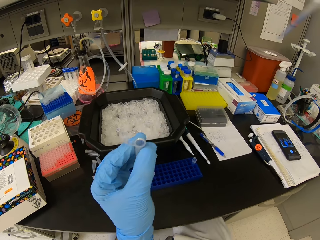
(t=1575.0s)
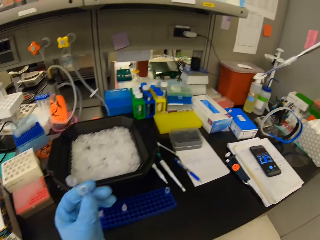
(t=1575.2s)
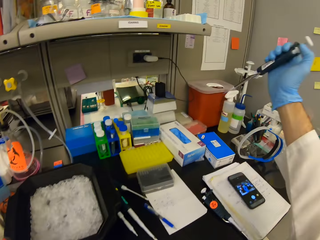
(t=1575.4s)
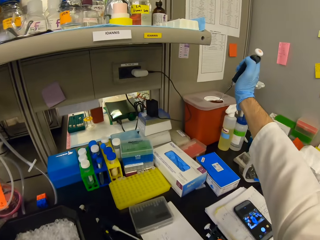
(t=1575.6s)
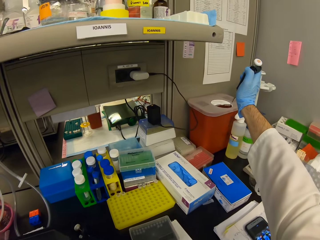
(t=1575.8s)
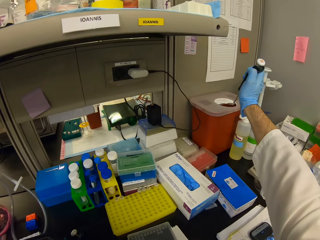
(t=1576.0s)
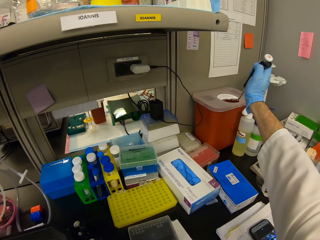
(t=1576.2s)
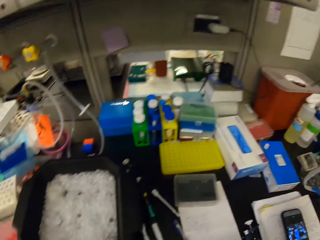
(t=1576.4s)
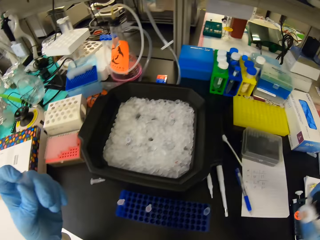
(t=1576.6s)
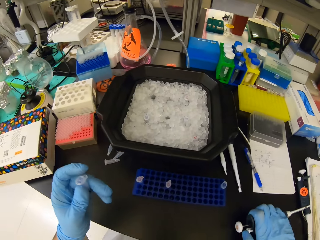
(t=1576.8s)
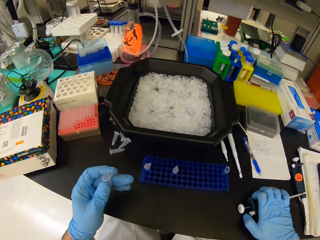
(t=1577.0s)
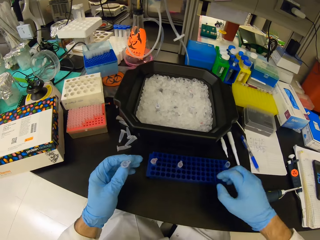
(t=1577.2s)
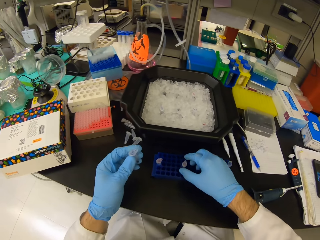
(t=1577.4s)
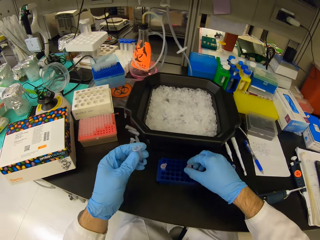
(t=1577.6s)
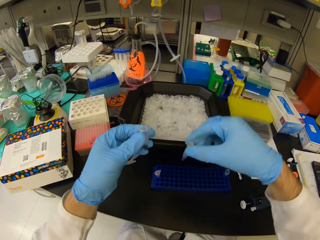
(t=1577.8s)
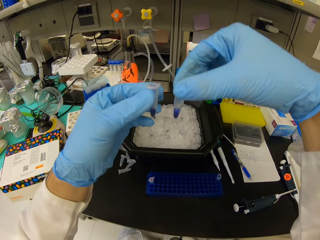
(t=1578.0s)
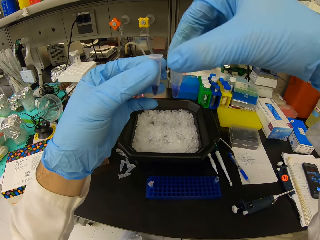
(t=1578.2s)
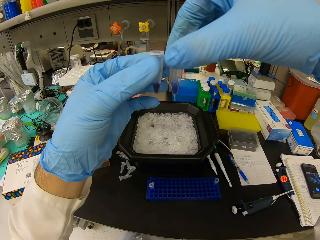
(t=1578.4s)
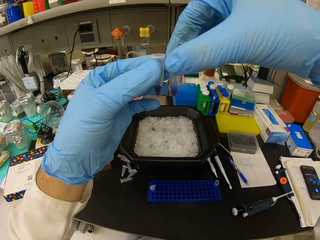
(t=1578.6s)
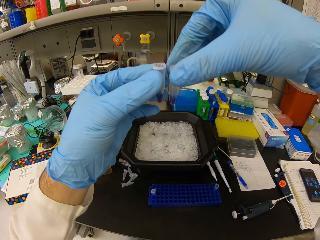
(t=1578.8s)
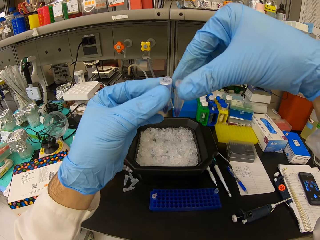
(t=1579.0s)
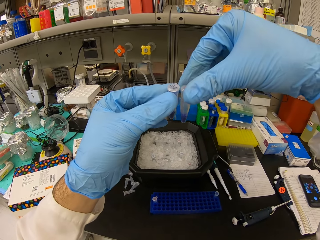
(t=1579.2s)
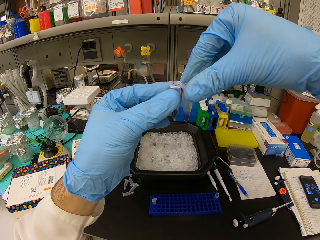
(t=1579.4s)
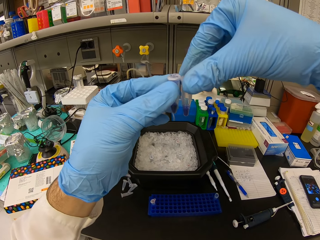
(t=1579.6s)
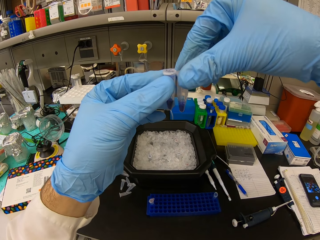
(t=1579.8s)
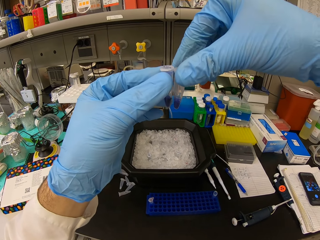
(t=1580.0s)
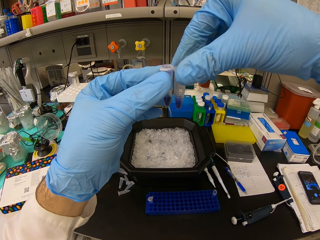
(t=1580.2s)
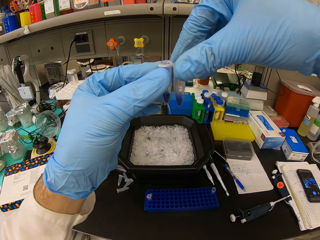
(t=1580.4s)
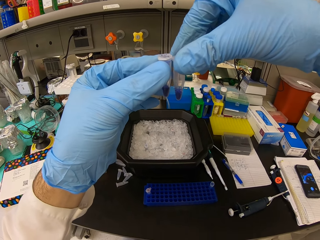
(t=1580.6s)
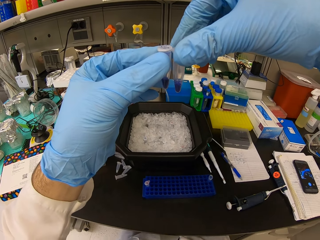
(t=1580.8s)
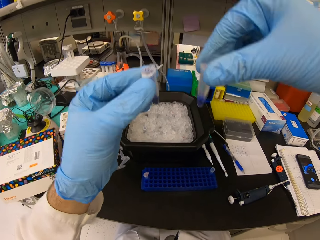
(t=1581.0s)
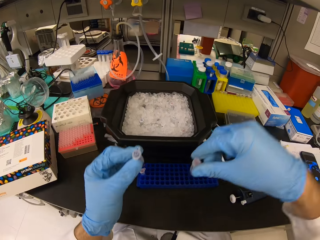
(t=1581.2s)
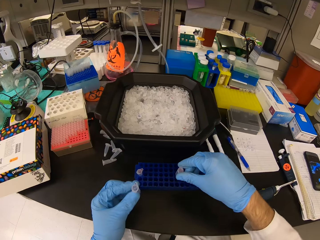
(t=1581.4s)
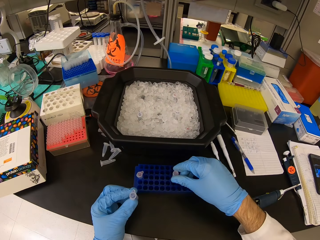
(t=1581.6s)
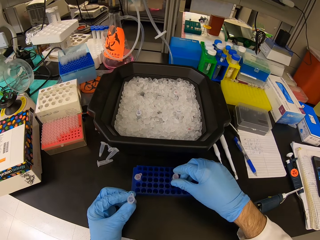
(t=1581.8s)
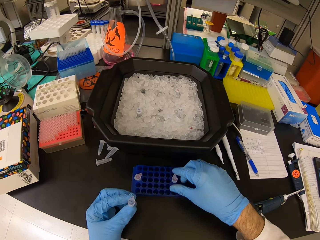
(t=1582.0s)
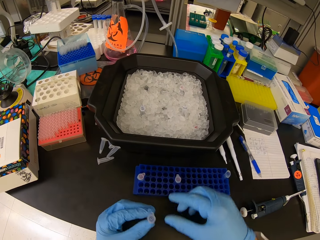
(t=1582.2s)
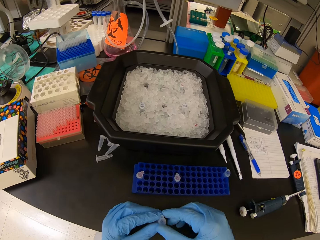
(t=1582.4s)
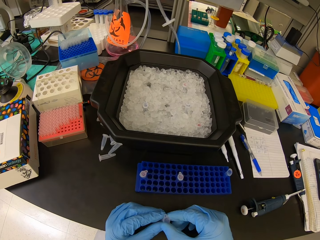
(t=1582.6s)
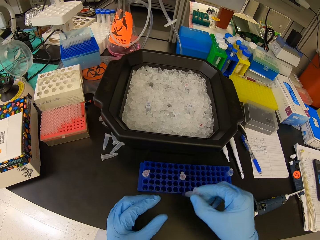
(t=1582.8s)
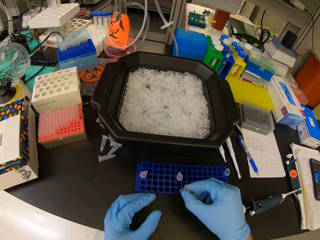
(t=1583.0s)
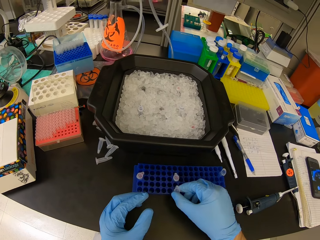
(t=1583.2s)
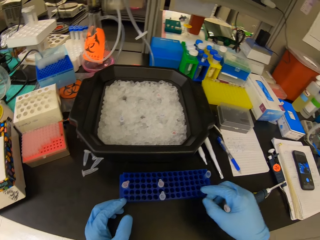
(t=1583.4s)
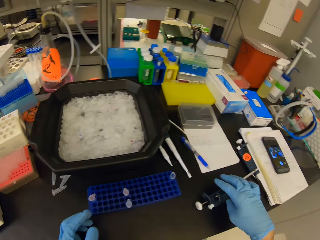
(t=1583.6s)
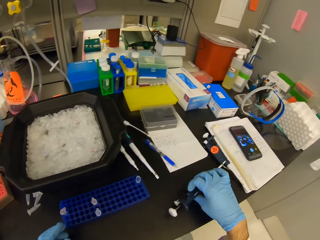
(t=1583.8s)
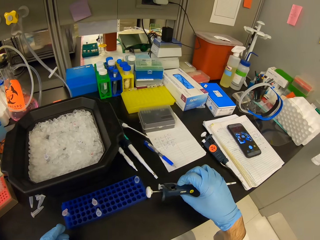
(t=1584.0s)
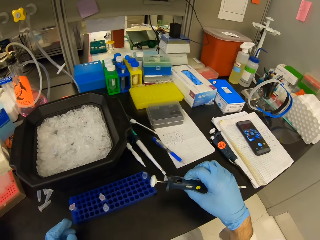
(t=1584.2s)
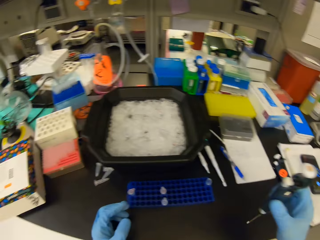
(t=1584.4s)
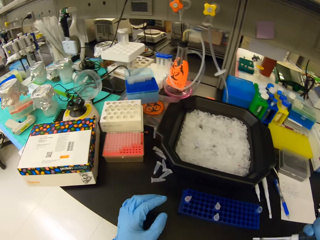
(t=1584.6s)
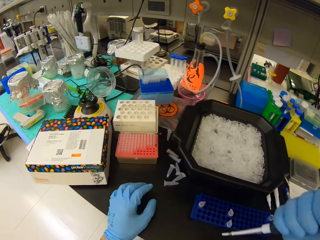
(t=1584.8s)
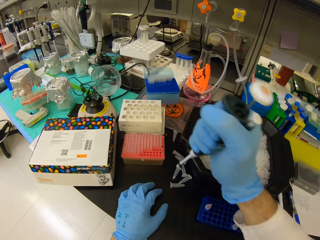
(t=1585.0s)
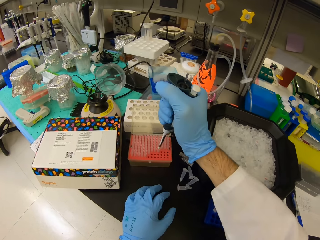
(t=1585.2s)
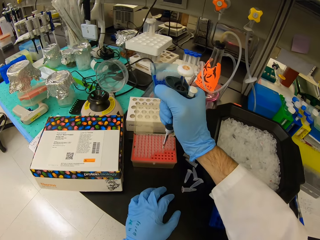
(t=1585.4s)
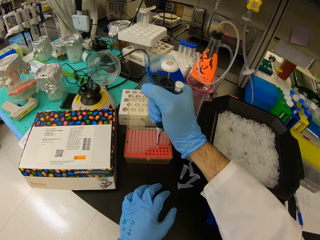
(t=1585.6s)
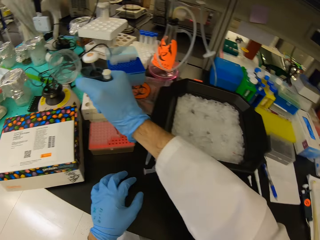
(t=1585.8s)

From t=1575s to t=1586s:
The camera wearer pours the chemical remains from the syringe in a red plastic bin. They stare around. They check two eppendorf tubes. They compare the chemicals in the test tubes. They put the test tube in a blue test tube rack. They pick the syringe from the table. They stare around.

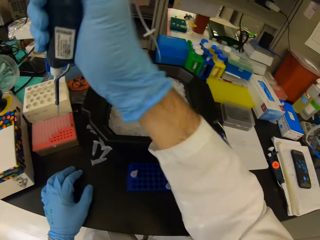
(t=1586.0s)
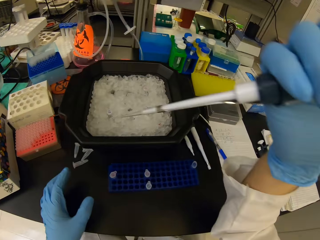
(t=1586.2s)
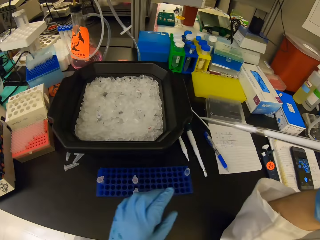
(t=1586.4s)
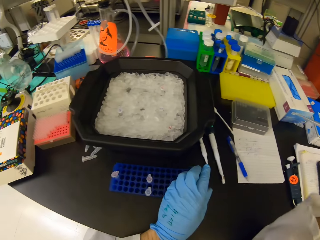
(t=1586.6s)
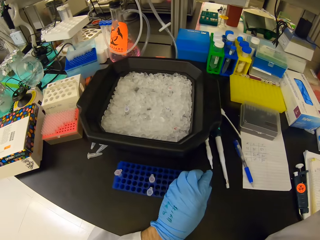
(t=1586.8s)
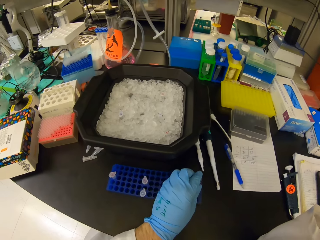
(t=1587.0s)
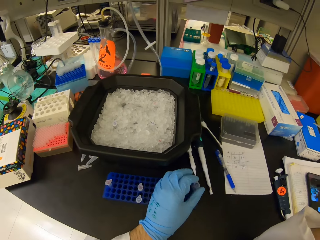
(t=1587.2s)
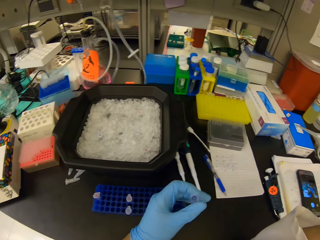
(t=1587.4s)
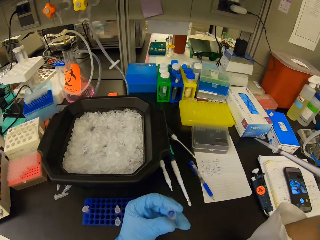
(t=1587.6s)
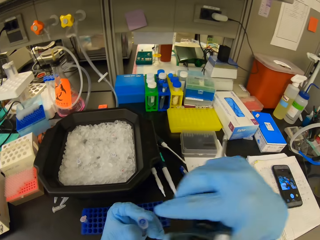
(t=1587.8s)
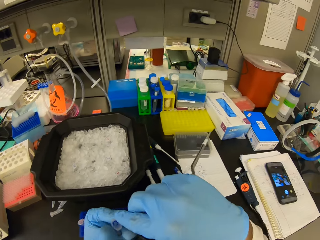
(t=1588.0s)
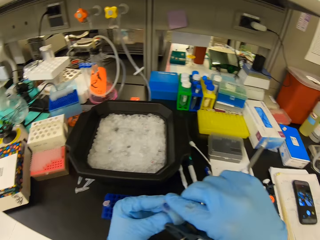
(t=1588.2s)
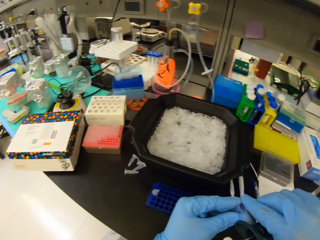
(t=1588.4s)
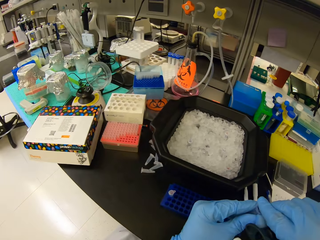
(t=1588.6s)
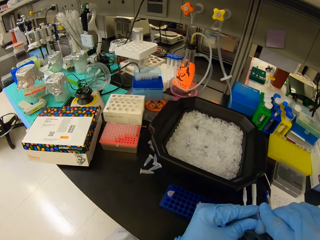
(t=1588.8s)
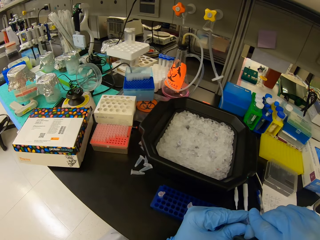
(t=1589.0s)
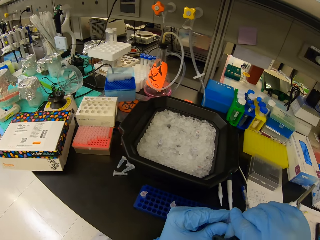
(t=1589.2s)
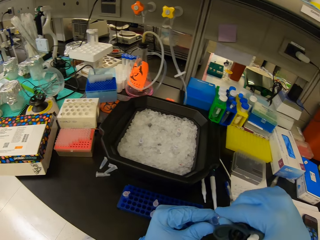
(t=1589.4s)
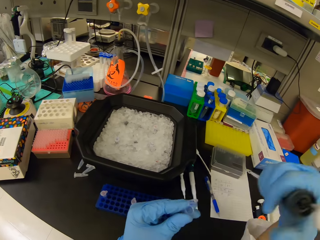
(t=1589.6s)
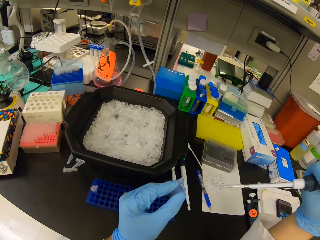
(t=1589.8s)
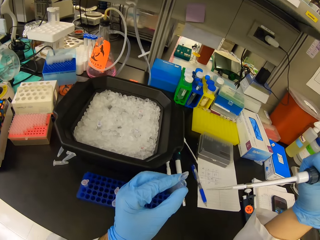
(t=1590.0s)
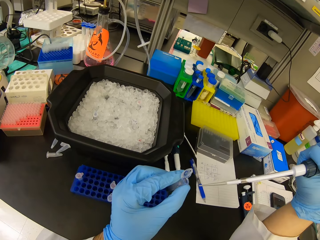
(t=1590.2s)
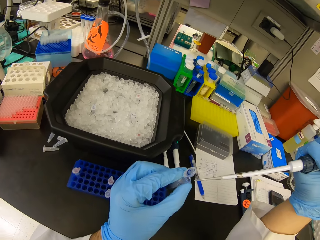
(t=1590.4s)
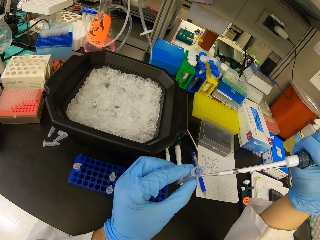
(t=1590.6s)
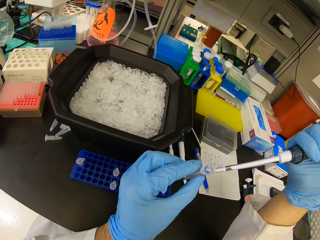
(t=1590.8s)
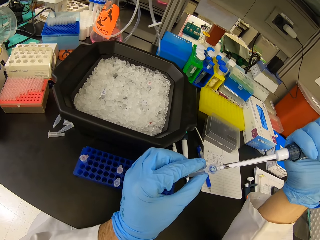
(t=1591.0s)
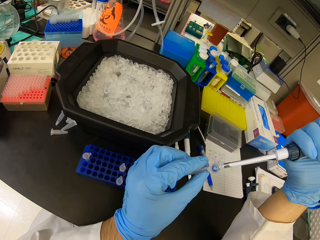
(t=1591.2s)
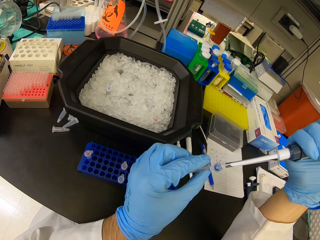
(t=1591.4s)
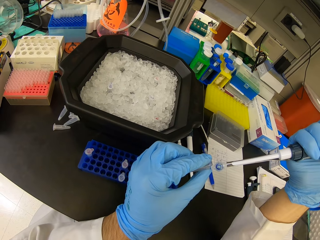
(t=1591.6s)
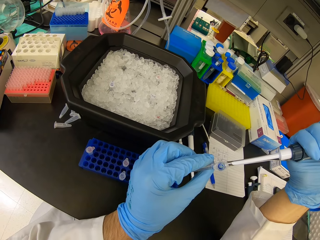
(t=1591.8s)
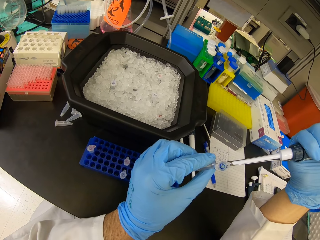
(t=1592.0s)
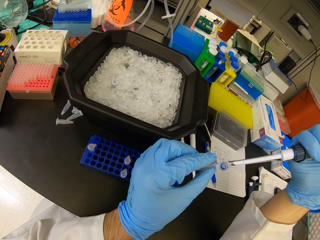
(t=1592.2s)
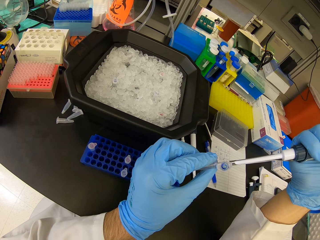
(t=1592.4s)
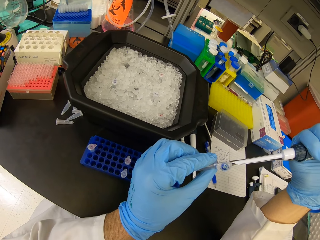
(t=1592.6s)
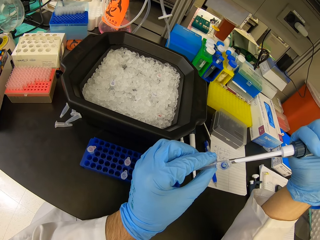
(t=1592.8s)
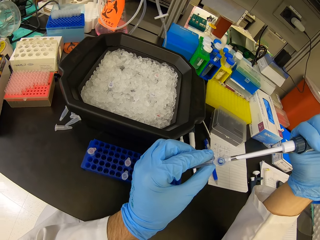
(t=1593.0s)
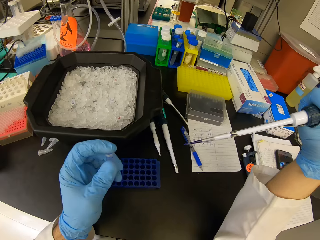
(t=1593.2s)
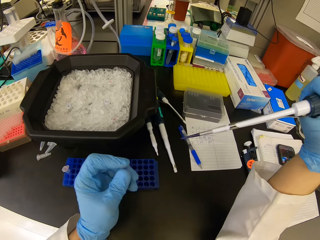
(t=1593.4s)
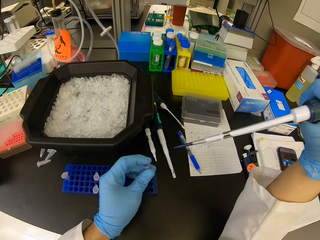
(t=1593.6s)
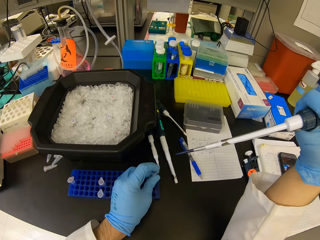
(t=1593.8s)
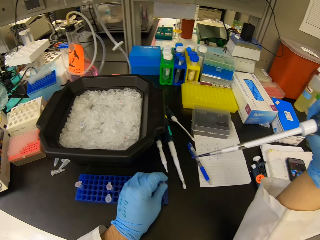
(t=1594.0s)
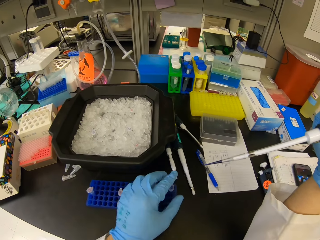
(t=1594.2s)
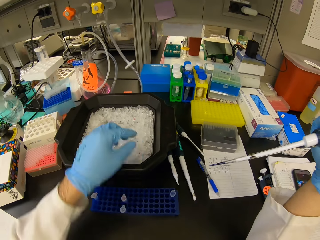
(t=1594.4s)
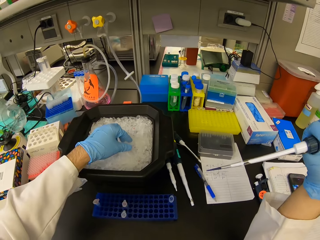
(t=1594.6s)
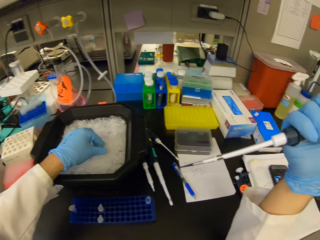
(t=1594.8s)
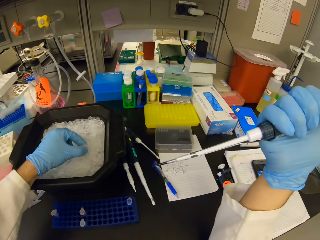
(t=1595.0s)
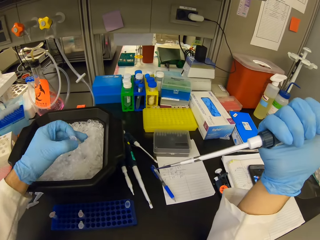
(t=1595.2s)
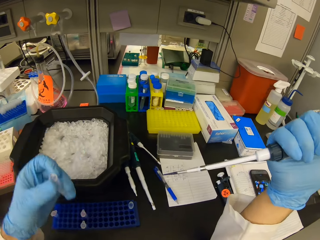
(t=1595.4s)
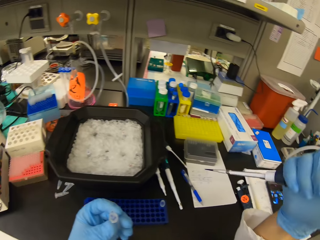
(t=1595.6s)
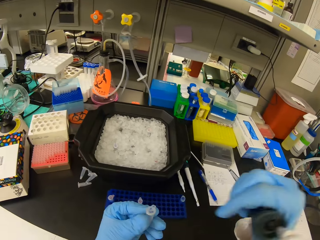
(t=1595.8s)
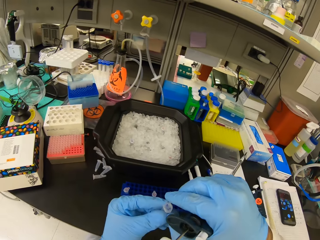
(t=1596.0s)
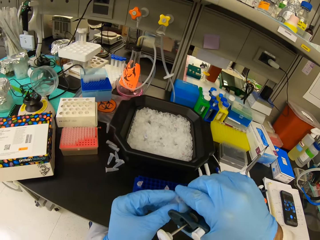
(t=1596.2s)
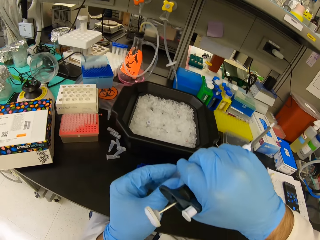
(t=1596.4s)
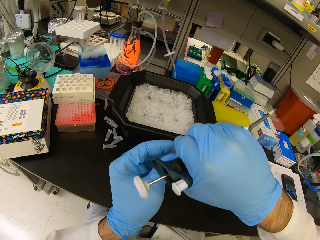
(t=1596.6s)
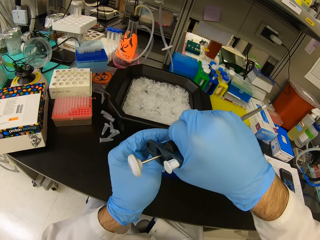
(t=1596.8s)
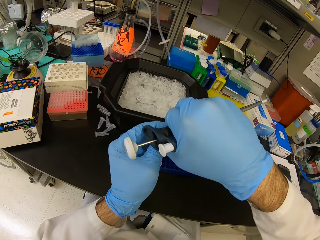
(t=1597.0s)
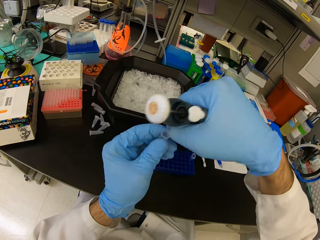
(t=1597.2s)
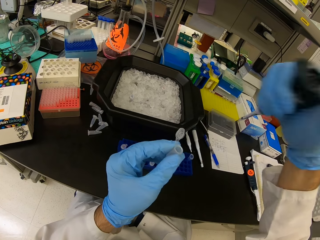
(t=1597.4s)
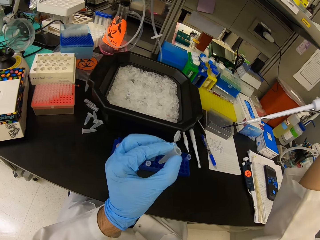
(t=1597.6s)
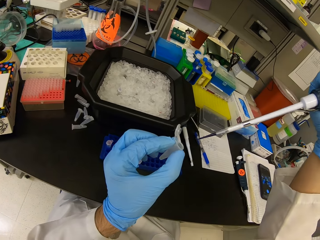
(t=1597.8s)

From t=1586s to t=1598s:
The camera wearer inserts the syringe in the well plate. They suckle chemical with the syringe from a test tube on an orange test tube rack. They pick a test tube or eppendorf tube from a blue test tube rack. They open the lid of the test tube. They pour liquid in the syringe into the eppendorf tube. They suckle chemical with the syringe from the test tube. They close the lid of the test tube. They put the test tube in the blue test tube rack. They pick a test tube from a black plastic trough. They open the lid of the test tube.
